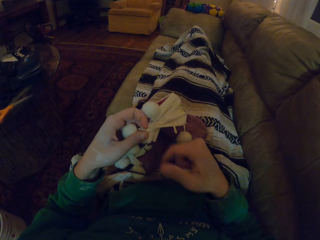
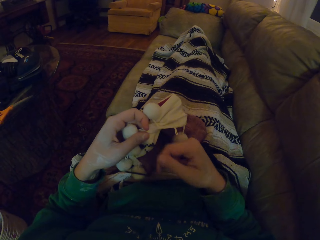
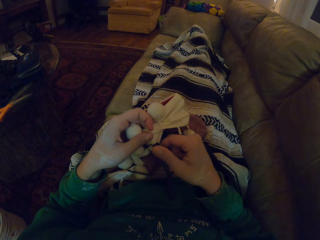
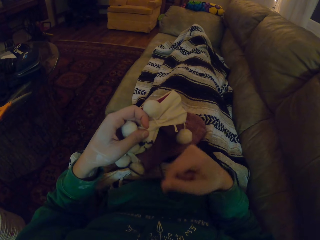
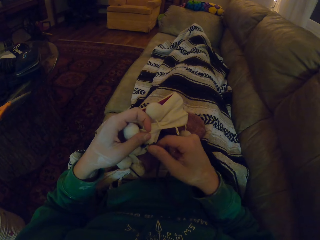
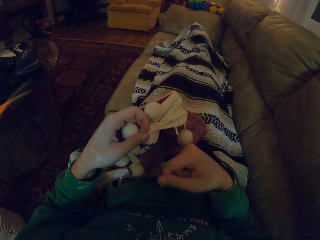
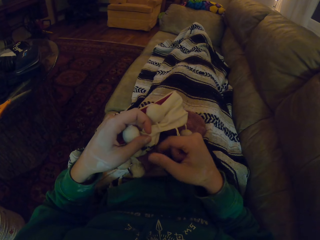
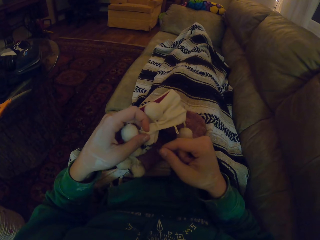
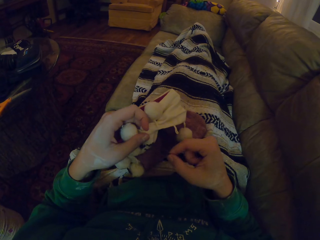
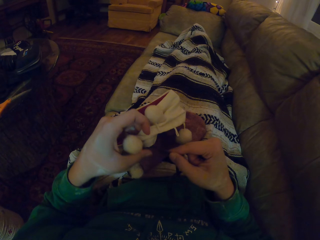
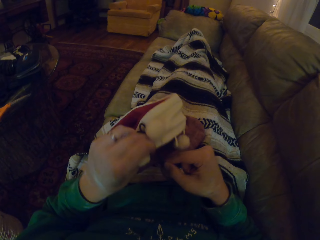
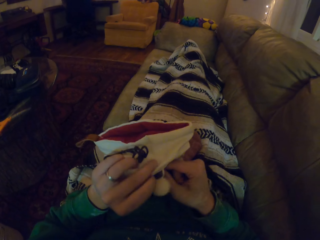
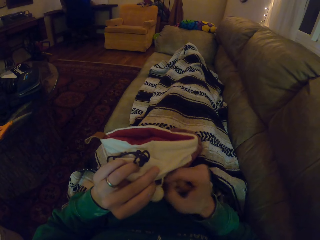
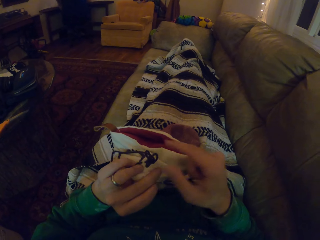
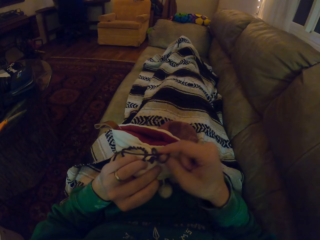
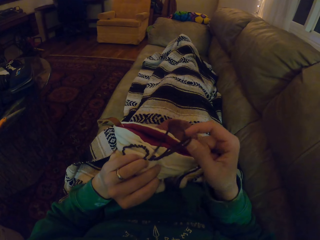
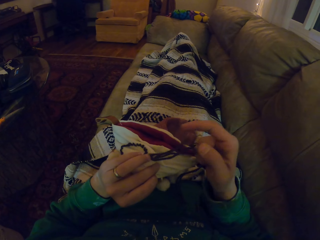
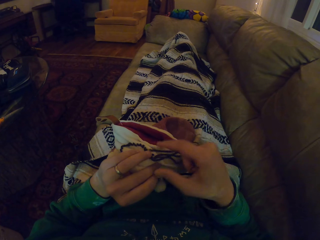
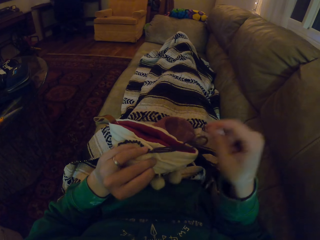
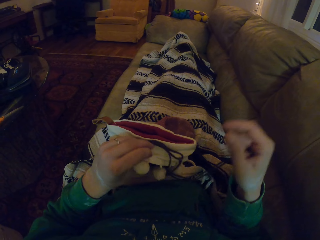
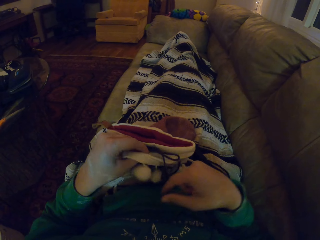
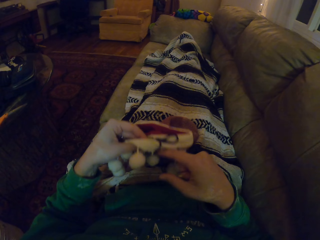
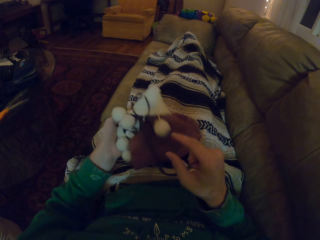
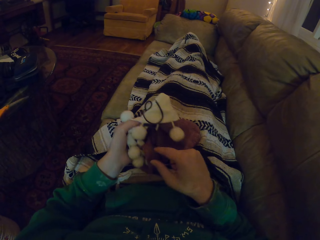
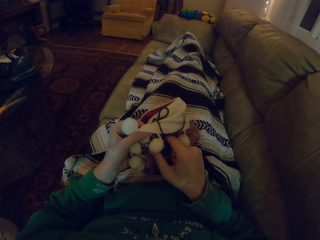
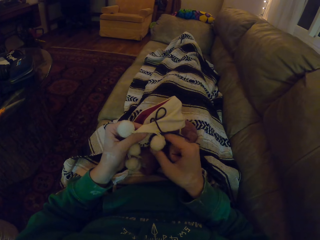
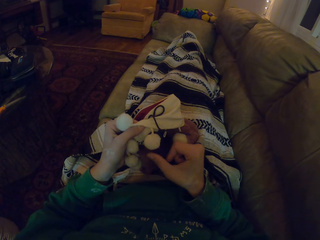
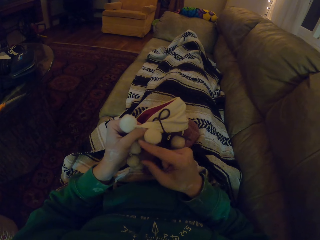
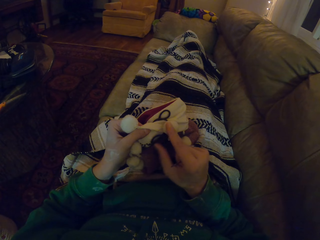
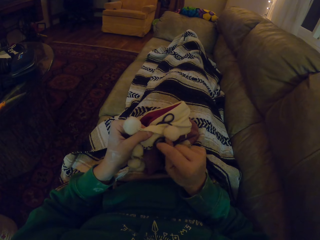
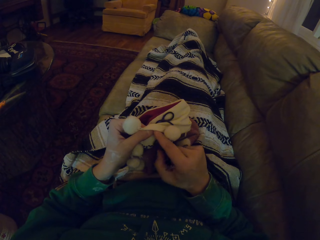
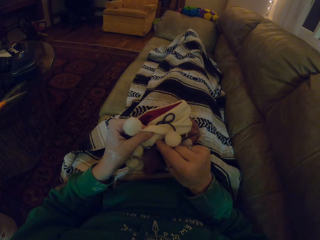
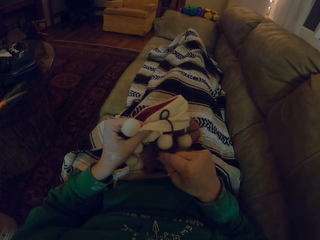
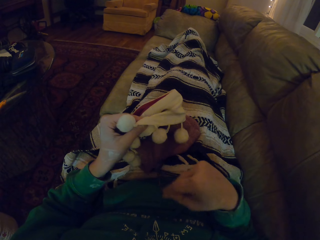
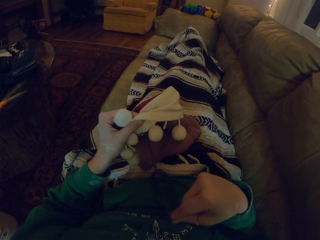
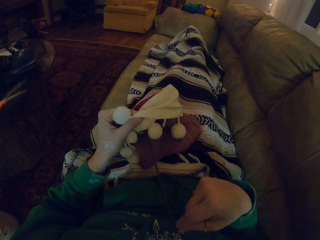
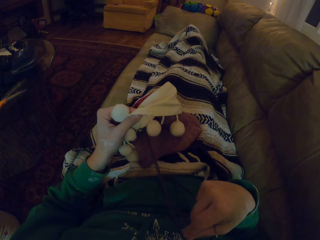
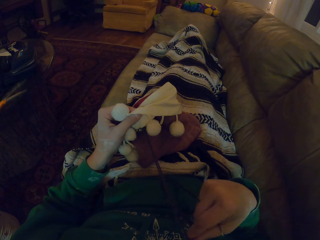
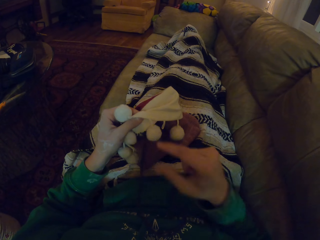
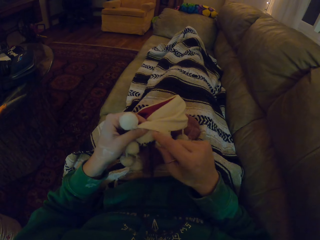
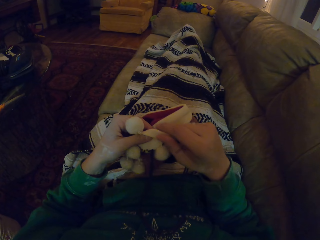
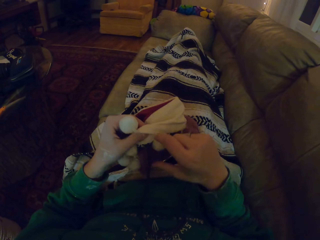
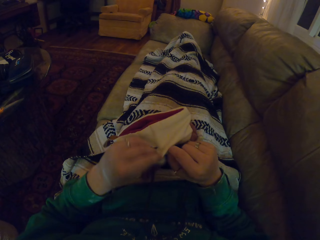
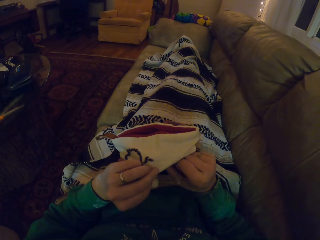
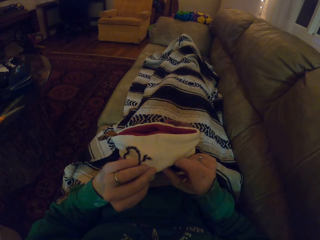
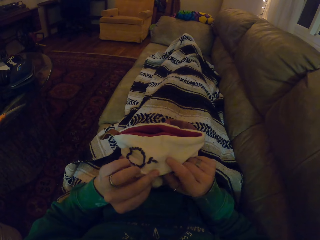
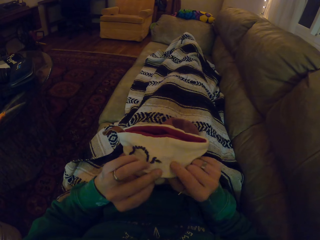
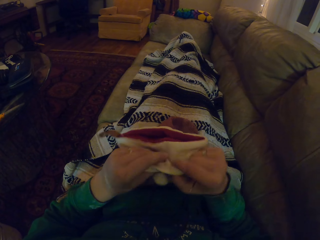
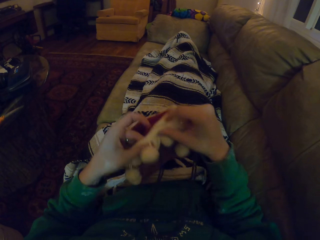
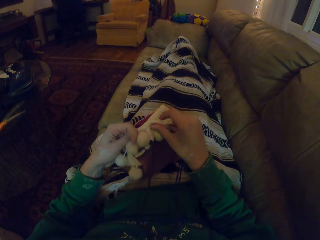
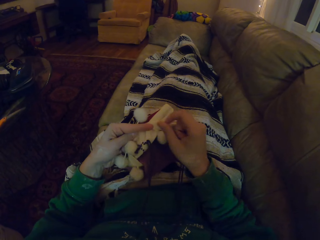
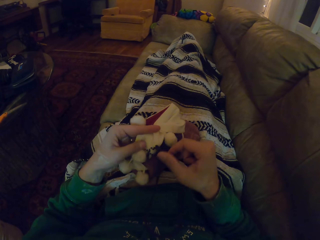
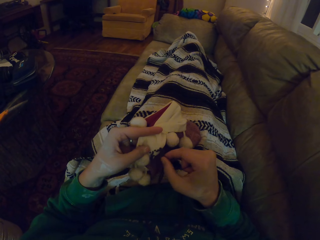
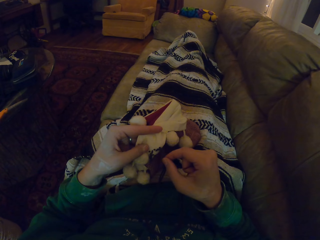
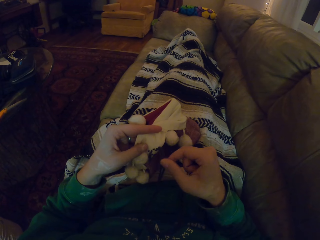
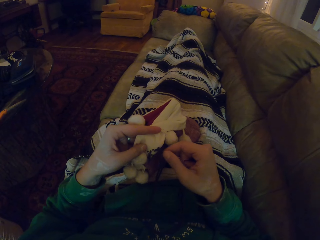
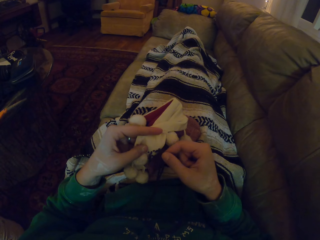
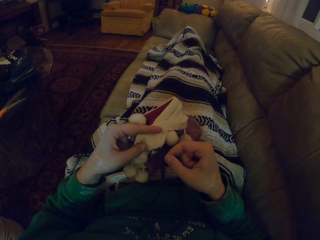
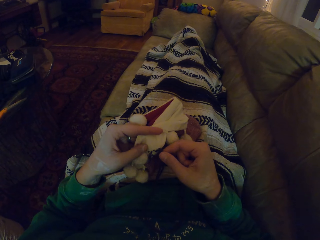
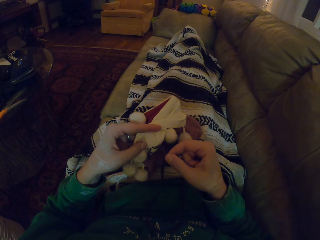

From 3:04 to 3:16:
The camera wearer turns the fabric. They align the thread. They fold the garment. They move the garment. They pull the thread. They turn the fabric. They stare at the fabric. They fold the garment. They pull the thread.

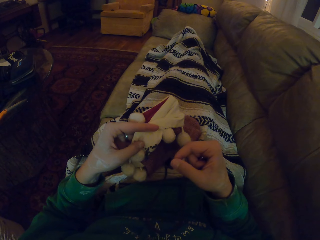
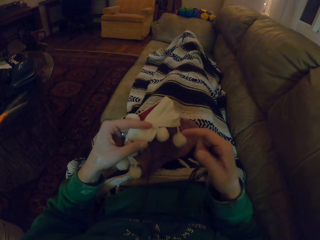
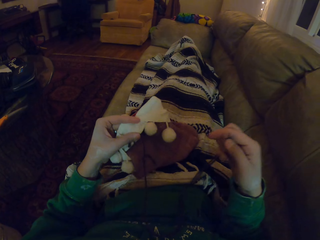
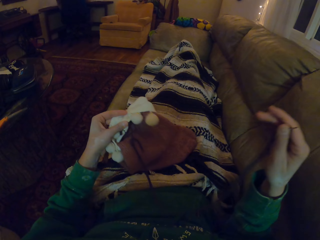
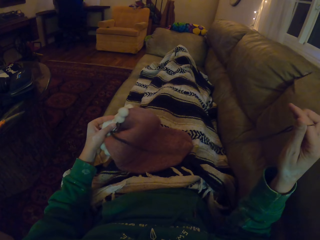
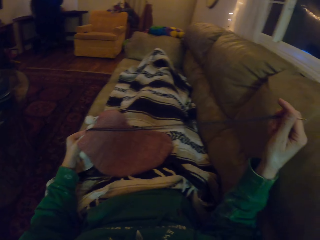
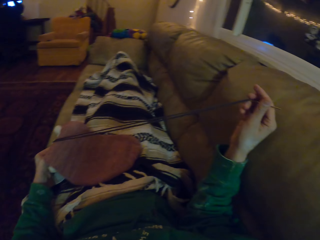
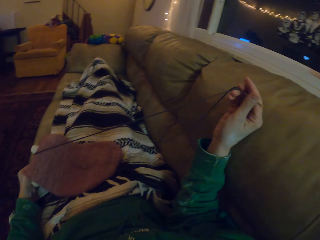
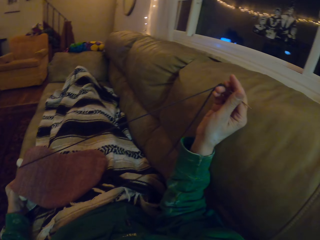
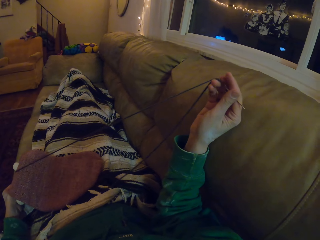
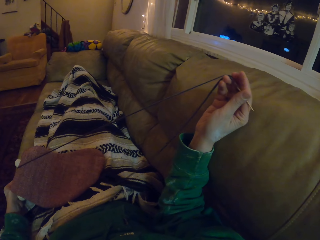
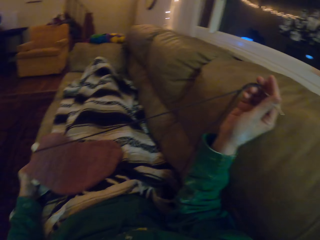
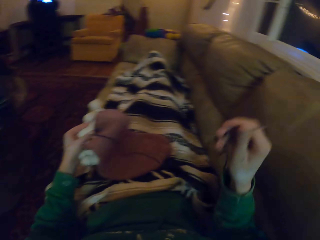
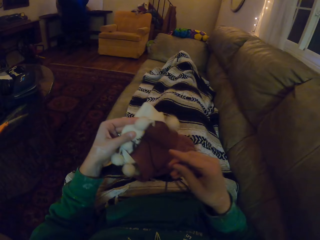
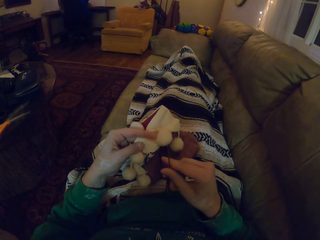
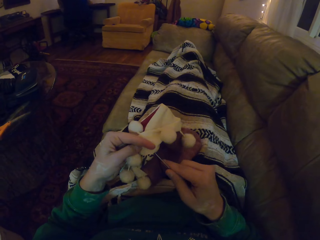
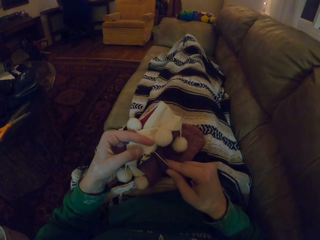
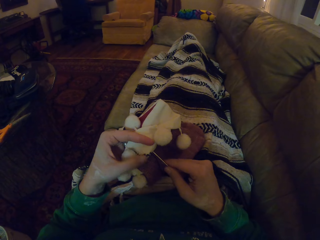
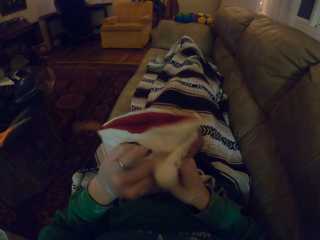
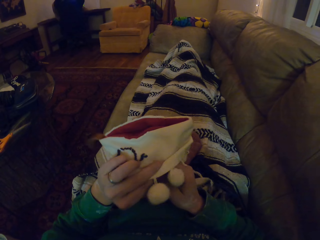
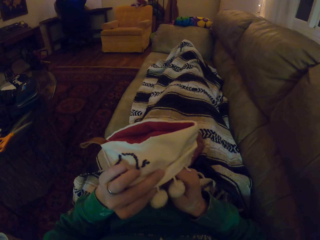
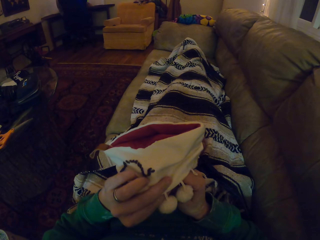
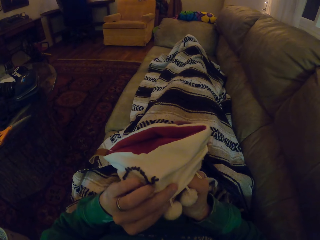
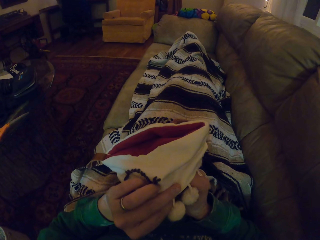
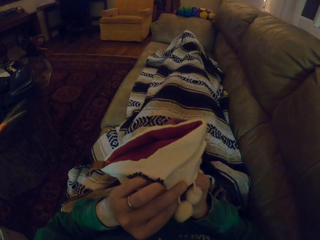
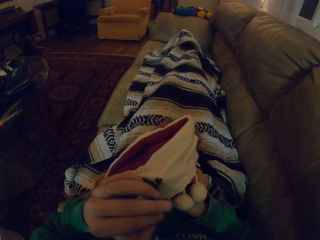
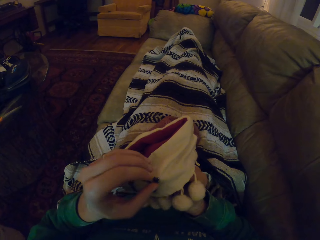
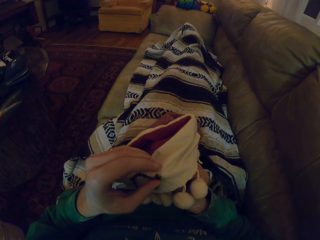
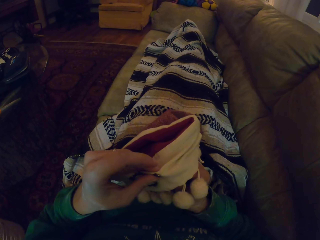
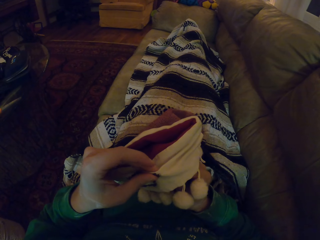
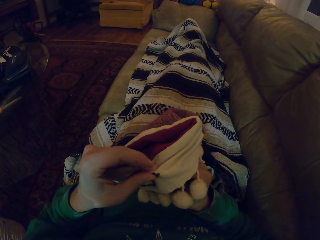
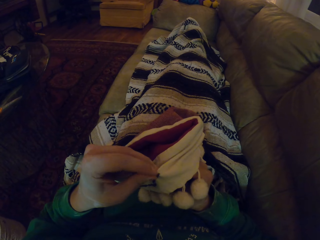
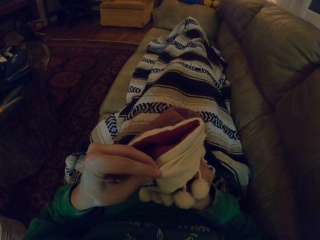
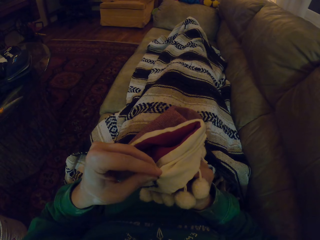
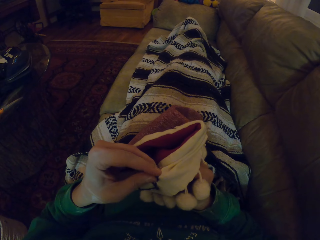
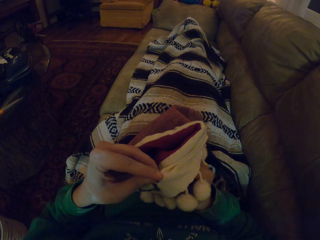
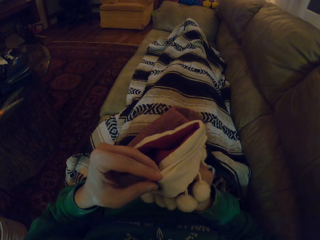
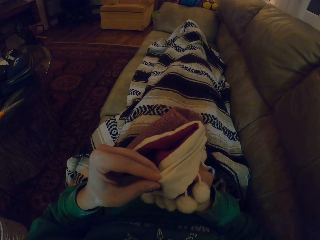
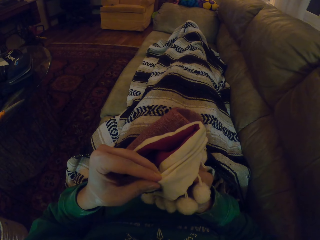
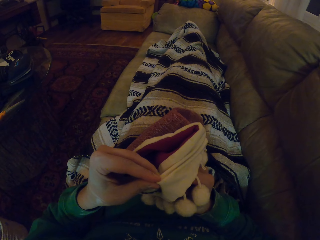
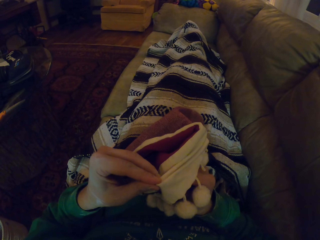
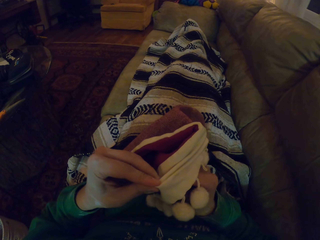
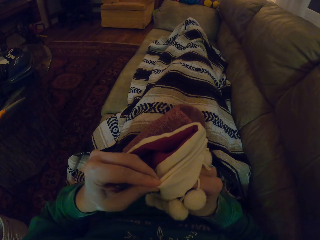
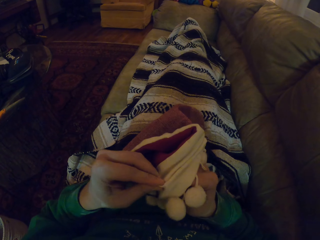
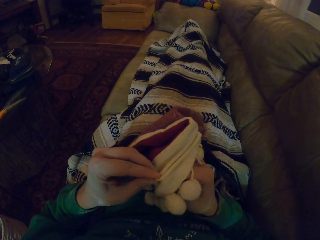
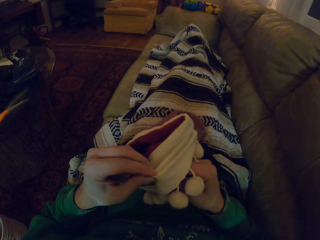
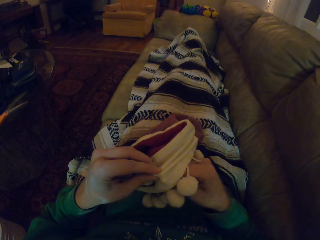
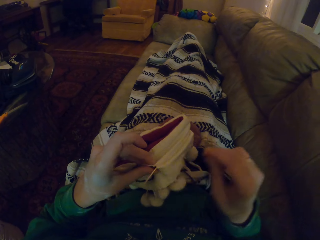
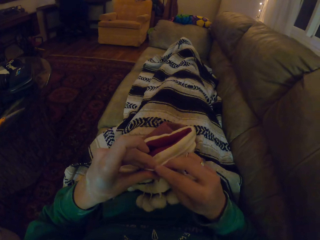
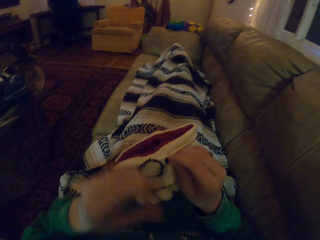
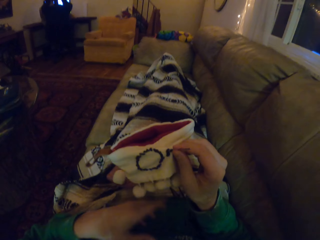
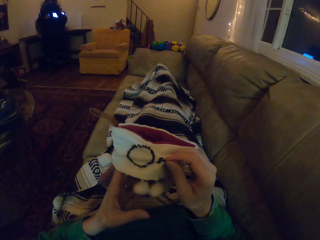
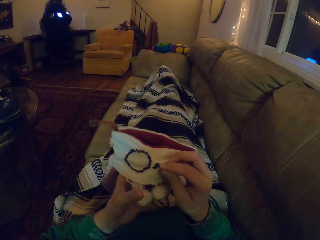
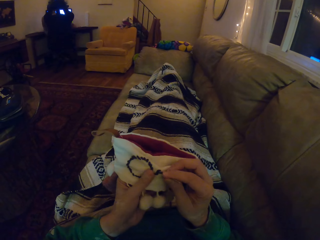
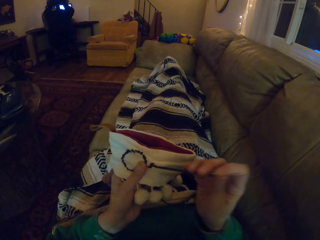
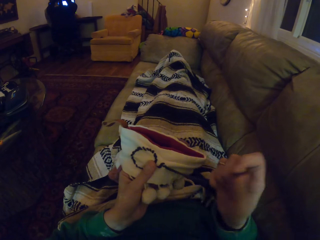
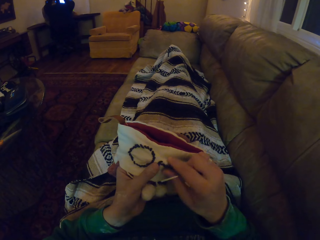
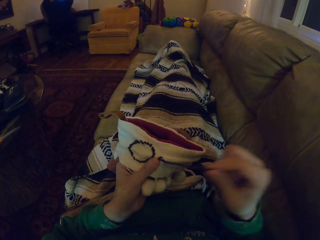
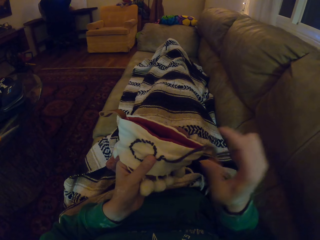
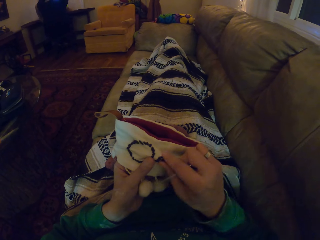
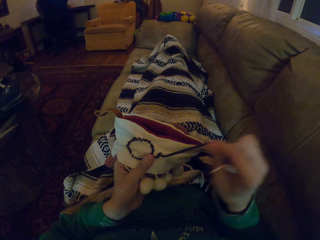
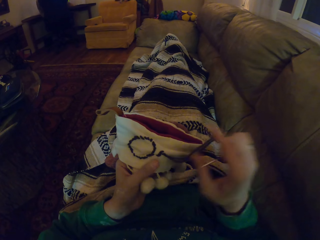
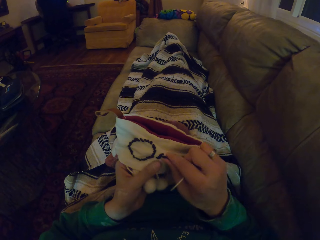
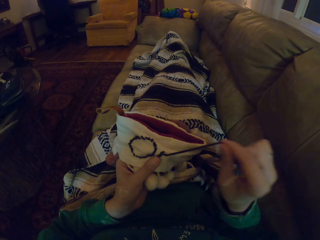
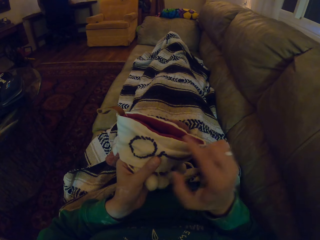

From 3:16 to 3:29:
The camera wearer lowers the garment. They knit the garment. They turn the garment. They knit the garment. They pull the thread. They move the hand holding the garment. They pull the thread.
